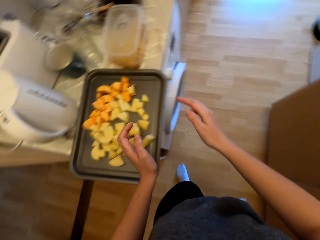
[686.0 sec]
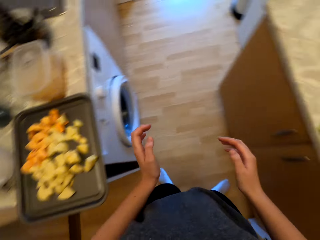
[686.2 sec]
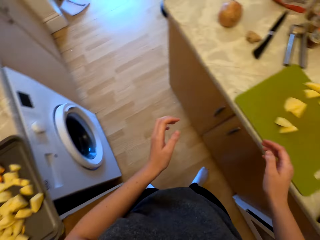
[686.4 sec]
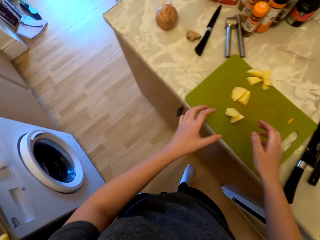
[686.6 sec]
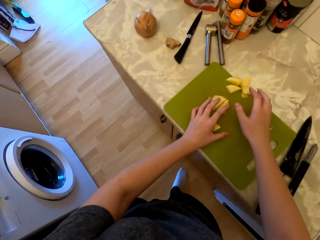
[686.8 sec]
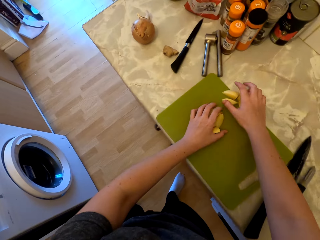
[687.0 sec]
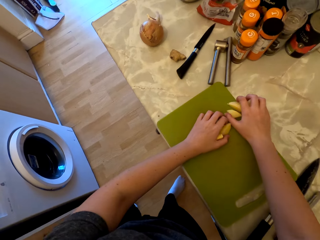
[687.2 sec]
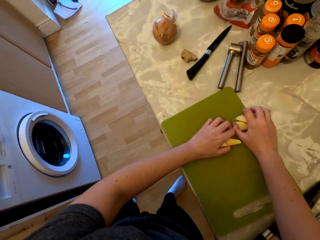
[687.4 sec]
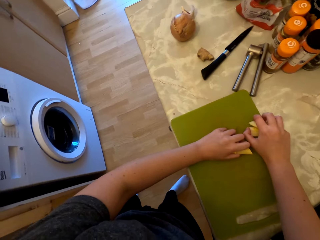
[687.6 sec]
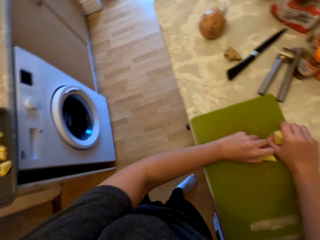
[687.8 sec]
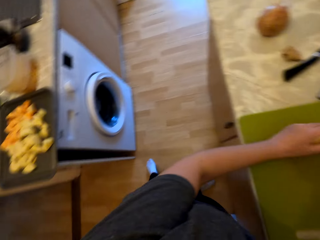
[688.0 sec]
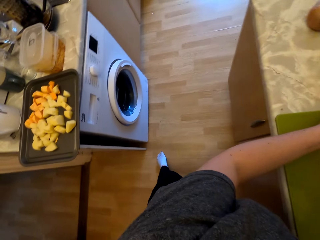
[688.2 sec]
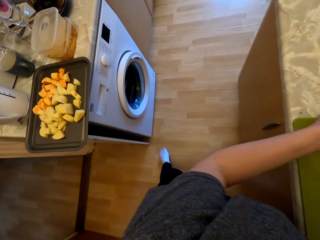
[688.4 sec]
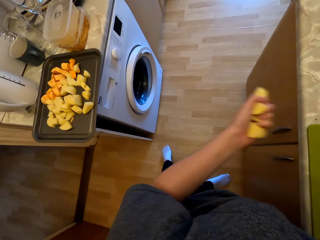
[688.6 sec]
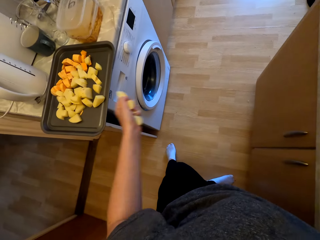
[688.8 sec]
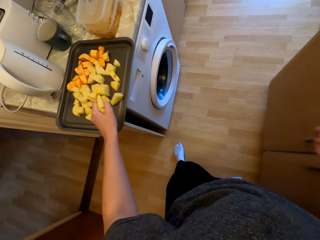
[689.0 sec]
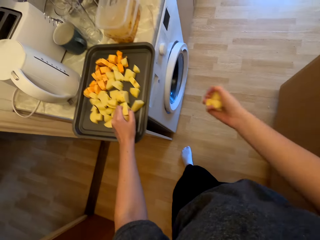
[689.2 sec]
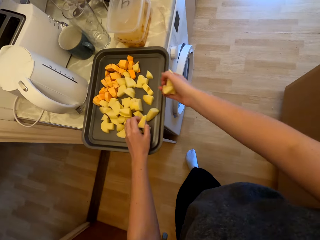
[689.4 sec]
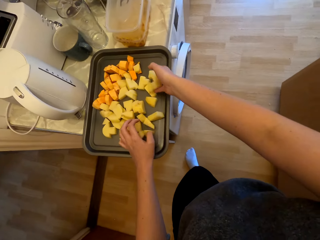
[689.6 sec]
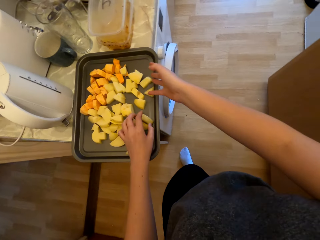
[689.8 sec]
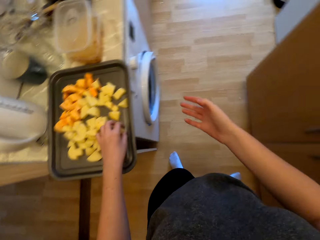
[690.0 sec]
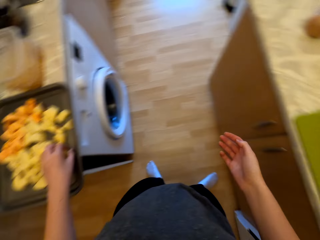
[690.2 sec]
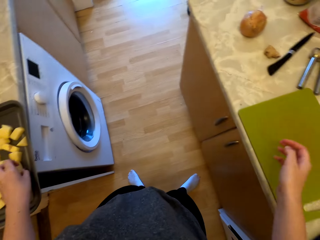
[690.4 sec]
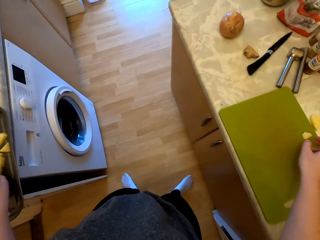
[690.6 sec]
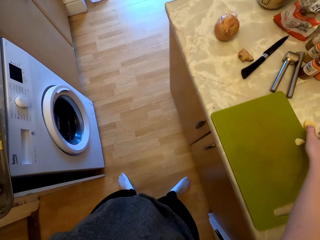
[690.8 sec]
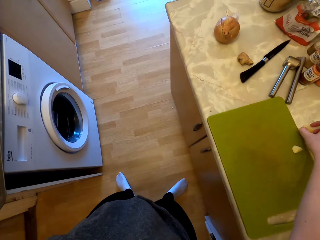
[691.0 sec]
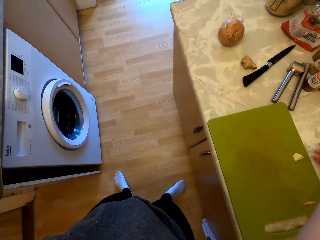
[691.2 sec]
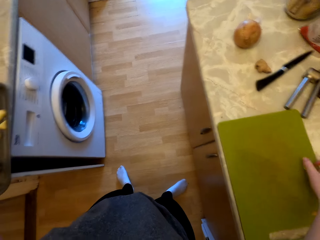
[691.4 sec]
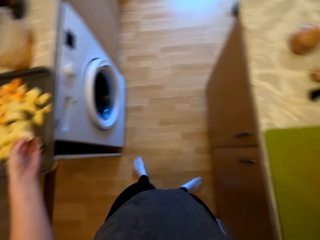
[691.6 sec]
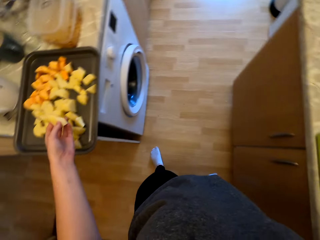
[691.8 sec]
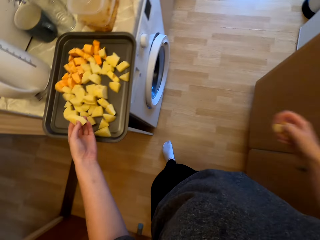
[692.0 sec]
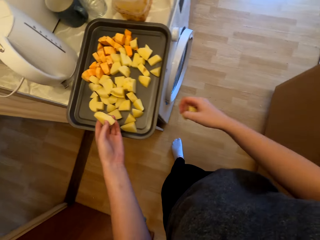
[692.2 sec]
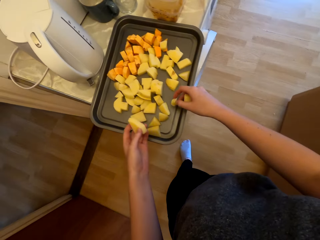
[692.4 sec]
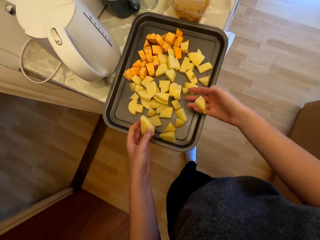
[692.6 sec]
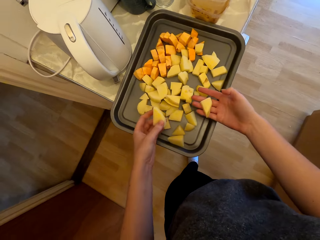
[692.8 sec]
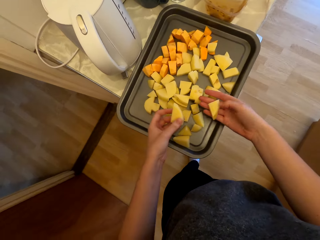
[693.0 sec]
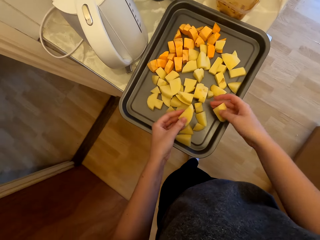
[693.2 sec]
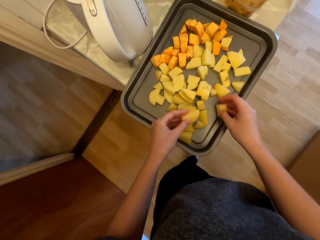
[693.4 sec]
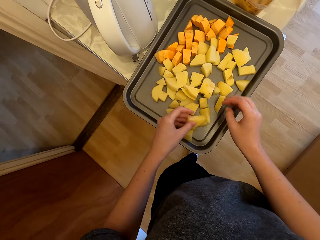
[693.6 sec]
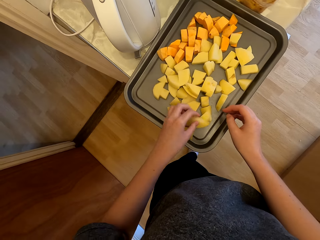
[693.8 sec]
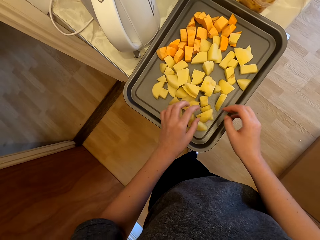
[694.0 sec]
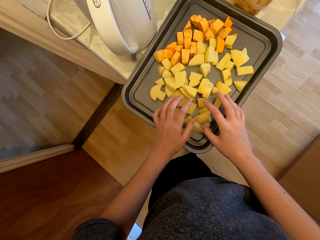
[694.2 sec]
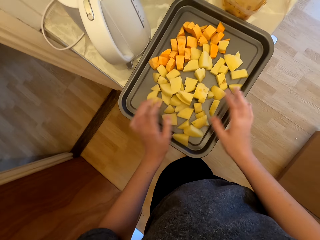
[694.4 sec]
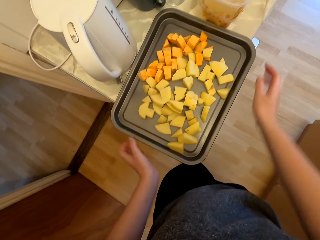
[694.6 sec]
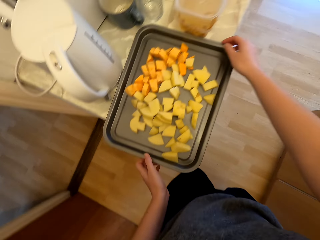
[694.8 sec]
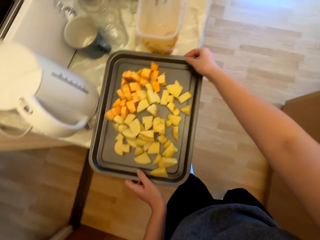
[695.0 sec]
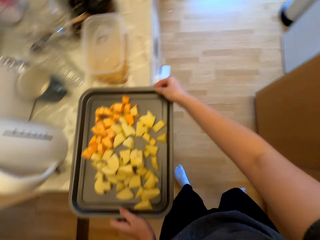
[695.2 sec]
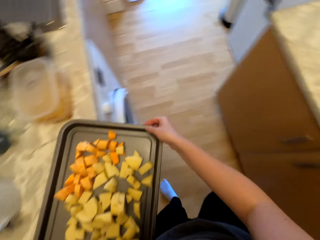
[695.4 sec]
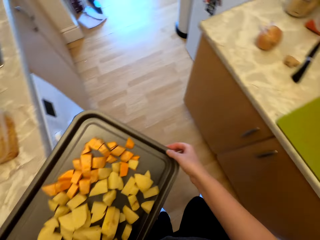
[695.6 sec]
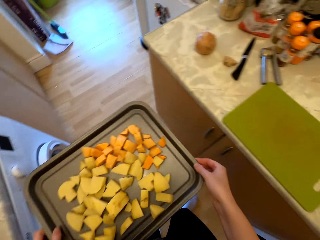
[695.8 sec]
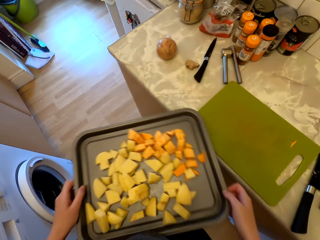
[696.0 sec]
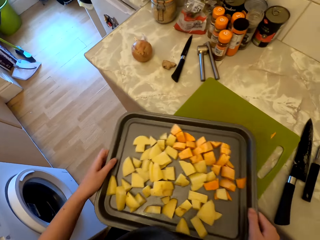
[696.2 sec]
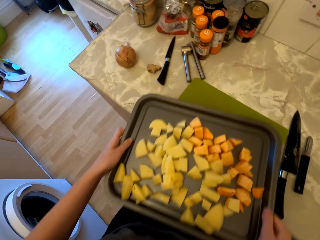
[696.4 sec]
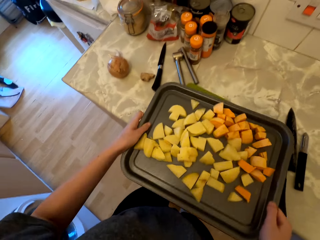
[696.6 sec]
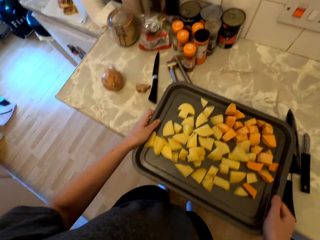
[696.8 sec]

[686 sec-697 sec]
The camera wearer turns to the countertop. She picks the pieces of potatoes from the chopping board with her hands. She turns to the countertop. She places the pieces of potatoes in her left hand in the tray and places the pieces of potatoes in her right hand in the tray. She turns to the countertop. She picks a piece of potato on the countertop and picks the pieces of potato on the chopping board. She places the pieces of potatoes in her right hand in the tray. She picks the tray of potatoes.

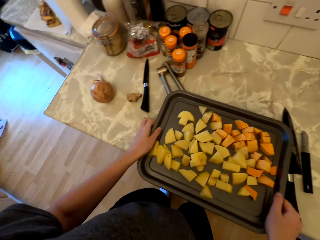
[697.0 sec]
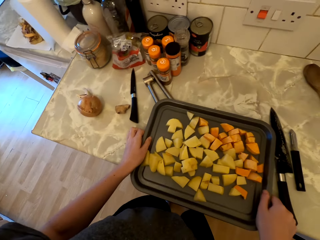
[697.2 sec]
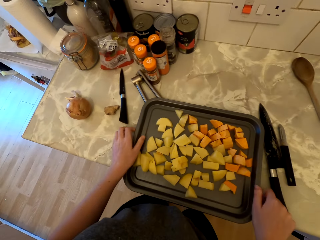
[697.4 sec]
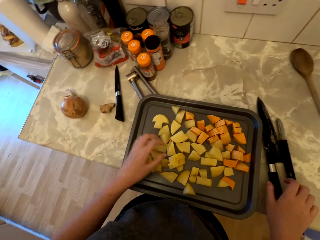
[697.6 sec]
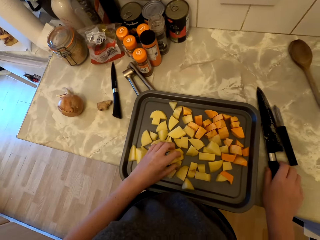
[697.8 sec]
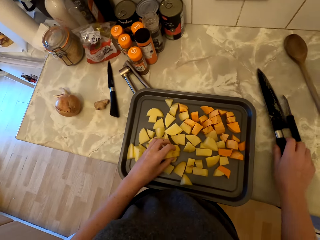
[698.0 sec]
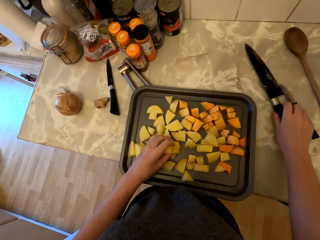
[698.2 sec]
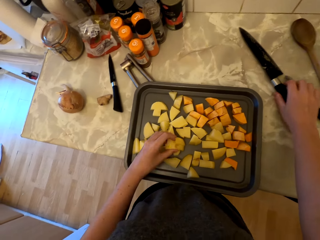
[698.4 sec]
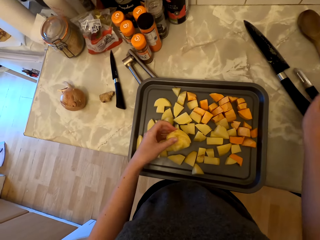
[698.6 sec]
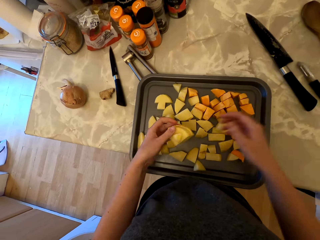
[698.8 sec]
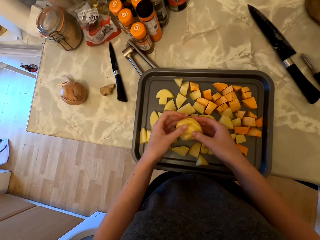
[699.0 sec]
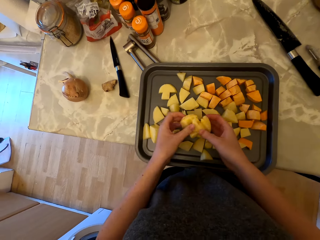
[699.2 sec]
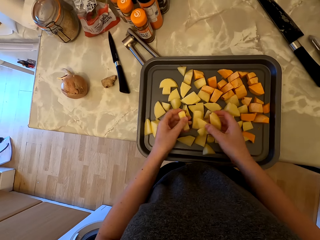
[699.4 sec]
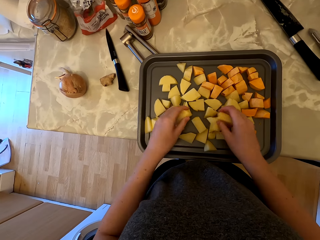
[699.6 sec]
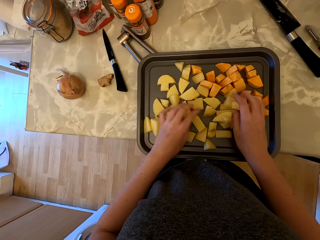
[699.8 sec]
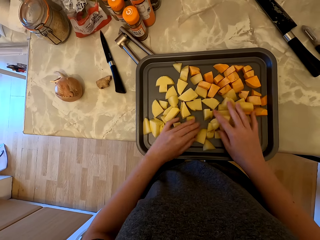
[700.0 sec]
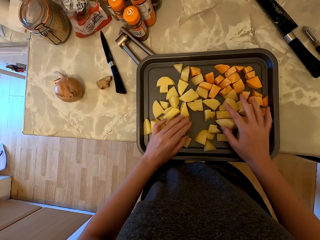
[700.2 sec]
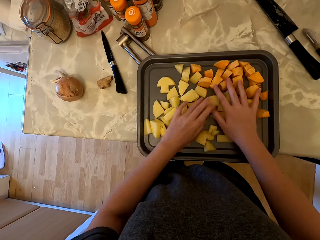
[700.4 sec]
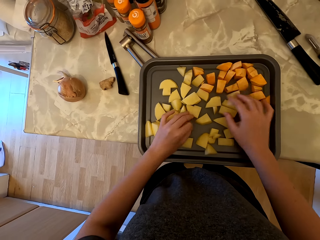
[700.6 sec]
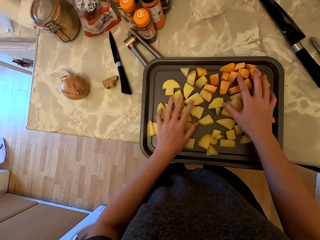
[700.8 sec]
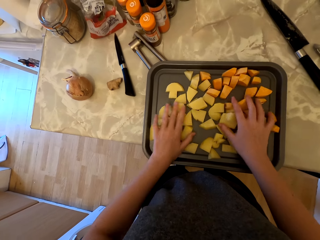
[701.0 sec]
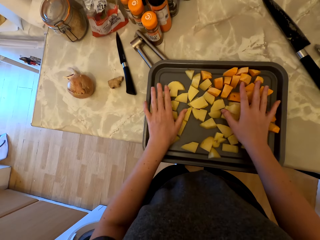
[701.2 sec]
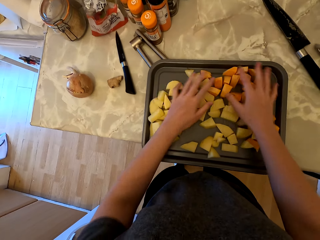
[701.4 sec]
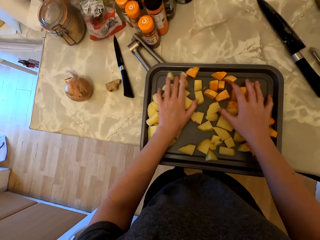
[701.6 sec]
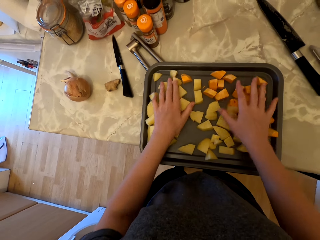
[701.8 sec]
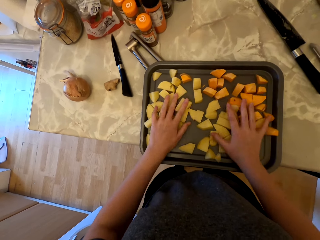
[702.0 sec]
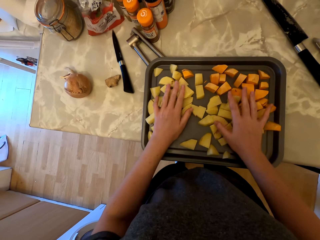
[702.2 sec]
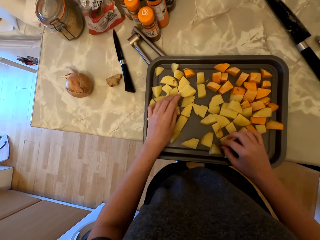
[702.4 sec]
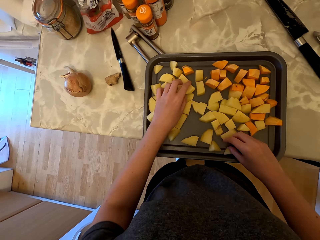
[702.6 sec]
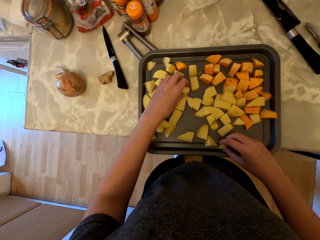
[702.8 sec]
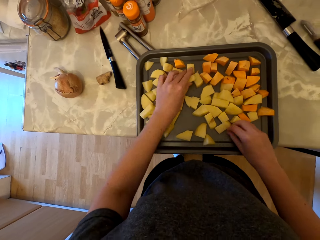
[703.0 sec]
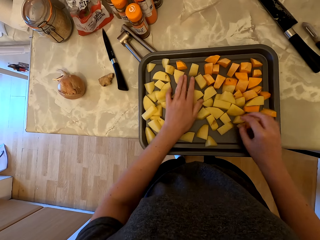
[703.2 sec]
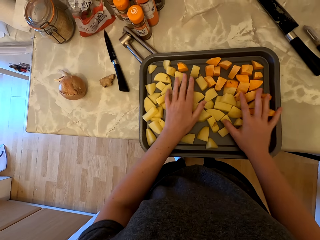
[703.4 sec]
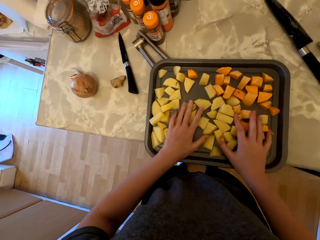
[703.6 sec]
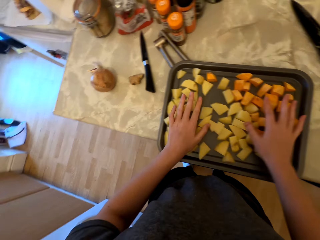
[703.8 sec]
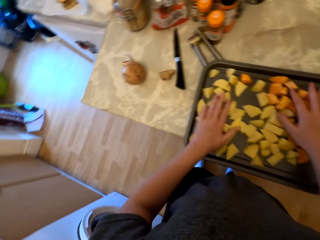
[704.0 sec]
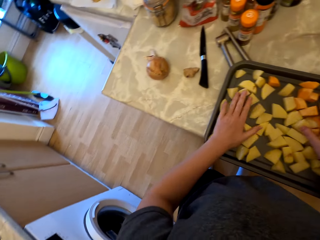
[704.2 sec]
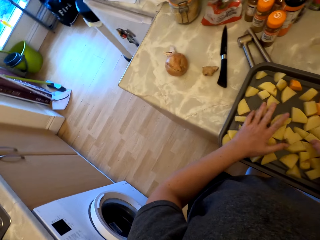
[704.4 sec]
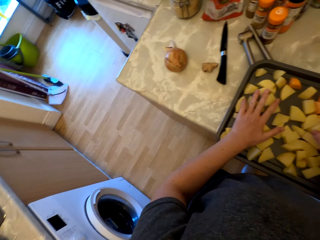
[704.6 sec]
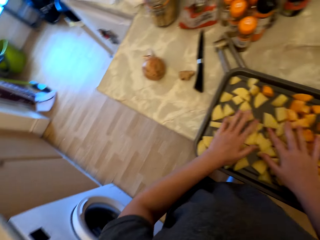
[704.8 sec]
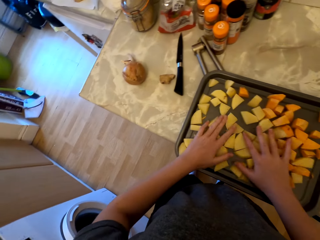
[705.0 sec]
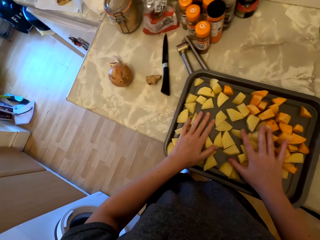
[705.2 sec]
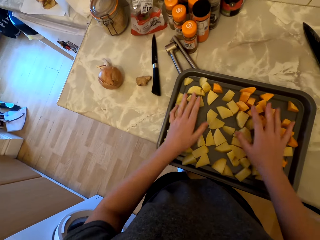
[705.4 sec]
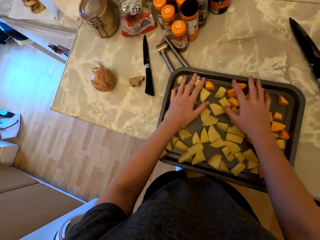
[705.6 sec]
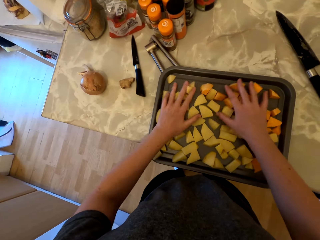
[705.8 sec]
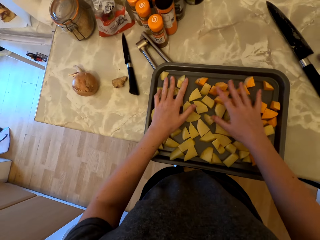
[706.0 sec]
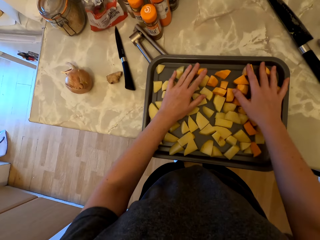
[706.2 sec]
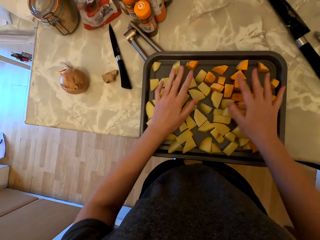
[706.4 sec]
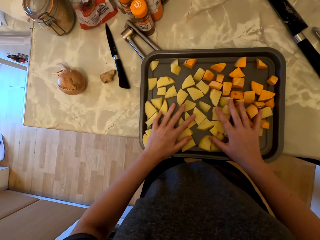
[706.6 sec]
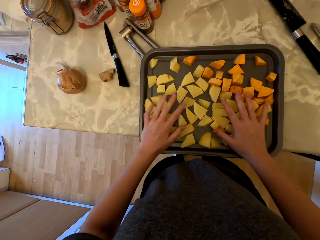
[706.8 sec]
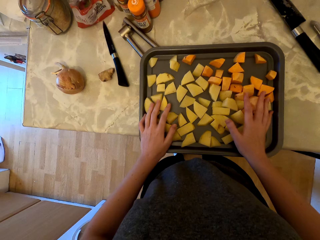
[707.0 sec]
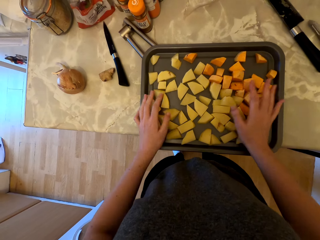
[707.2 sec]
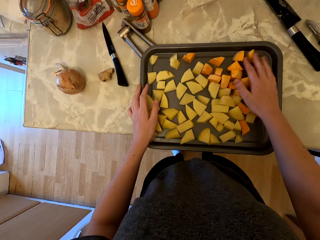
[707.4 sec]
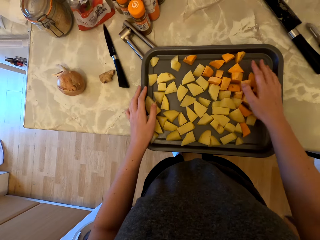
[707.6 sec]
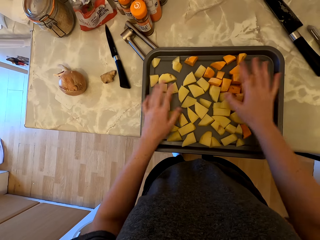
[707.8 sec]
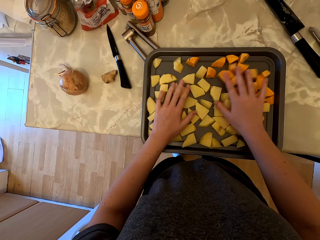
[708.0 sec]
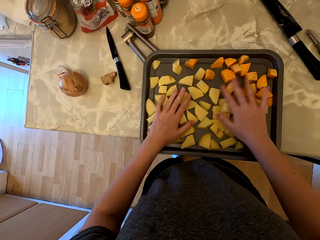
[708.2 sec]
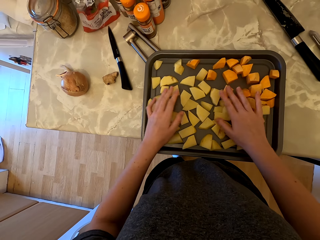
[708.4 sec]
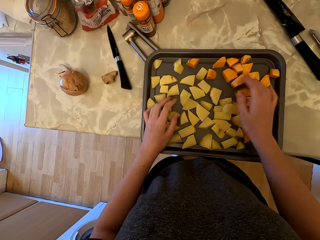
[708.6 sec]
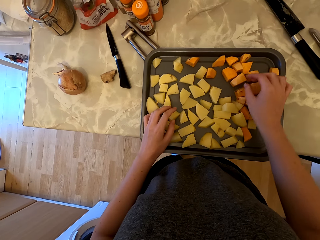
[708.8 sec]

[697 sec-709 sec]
The camera wearer shakes the tray of potatoes. They place the tray on the chopping board. They push the knives aside on the countertop. They spread the pieces of potatoes and sweet potatoes in the tray.
